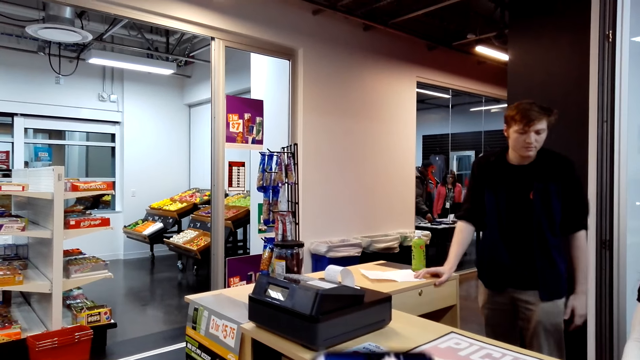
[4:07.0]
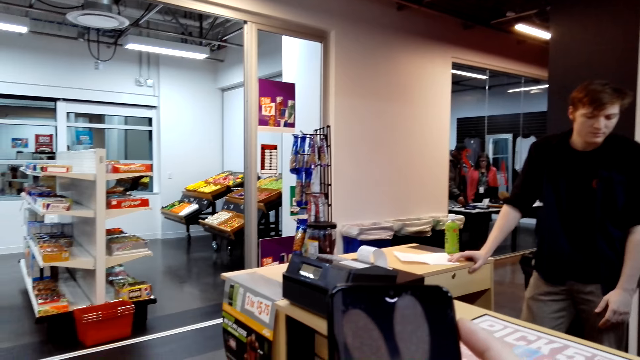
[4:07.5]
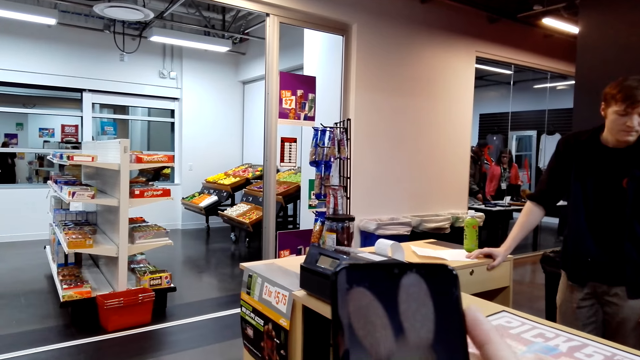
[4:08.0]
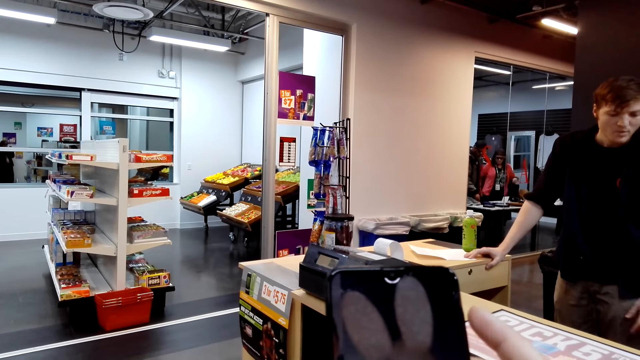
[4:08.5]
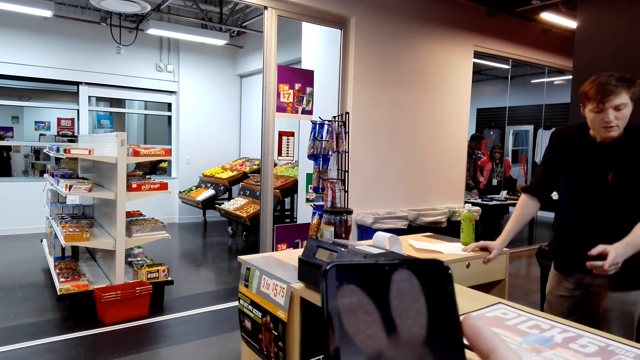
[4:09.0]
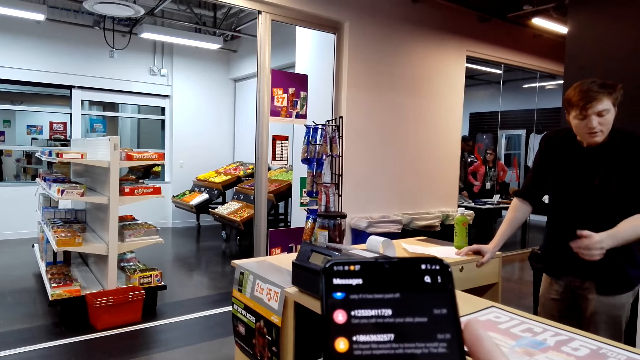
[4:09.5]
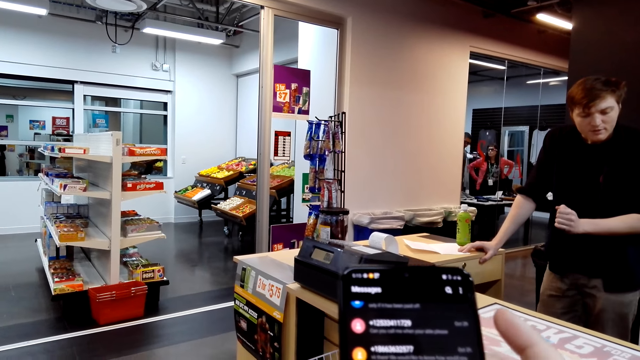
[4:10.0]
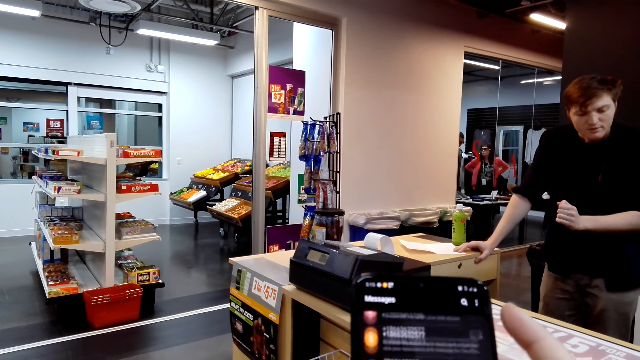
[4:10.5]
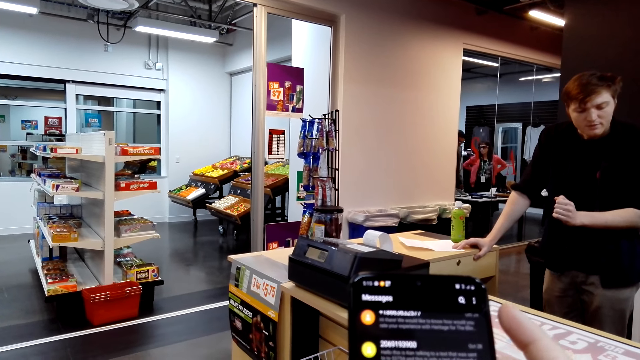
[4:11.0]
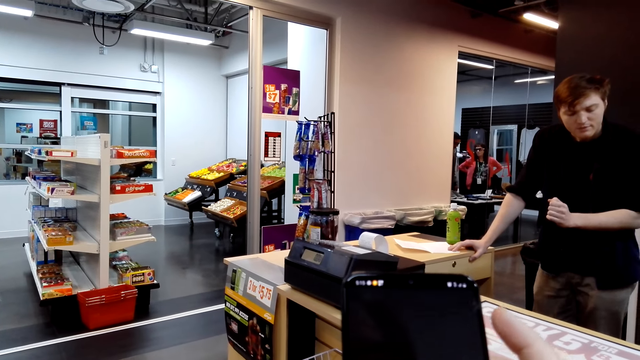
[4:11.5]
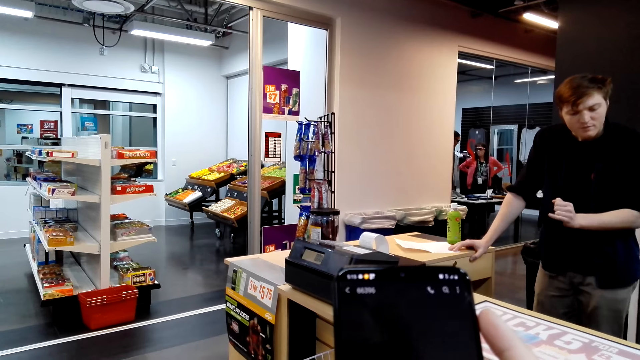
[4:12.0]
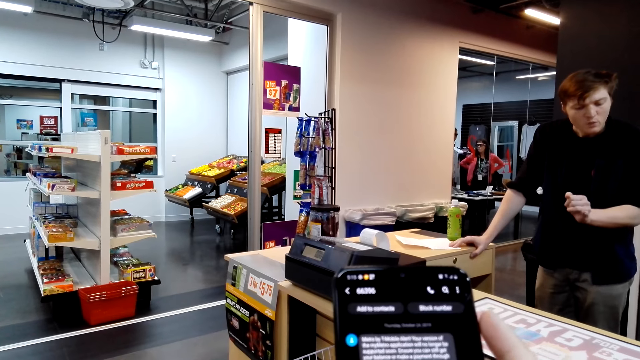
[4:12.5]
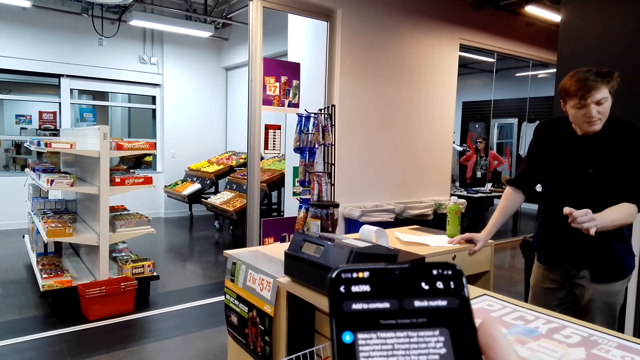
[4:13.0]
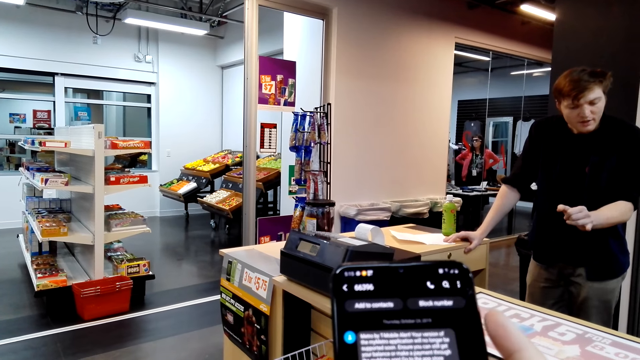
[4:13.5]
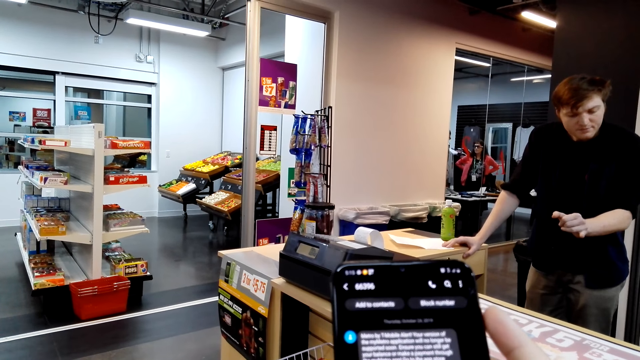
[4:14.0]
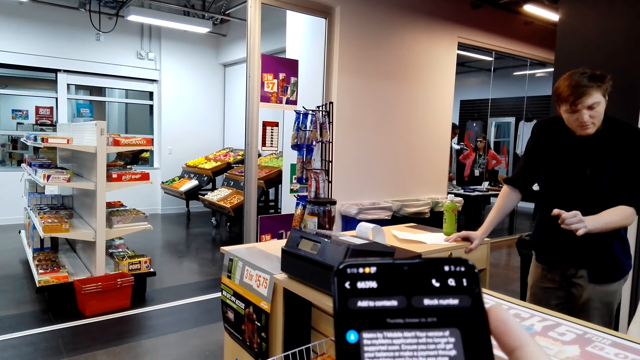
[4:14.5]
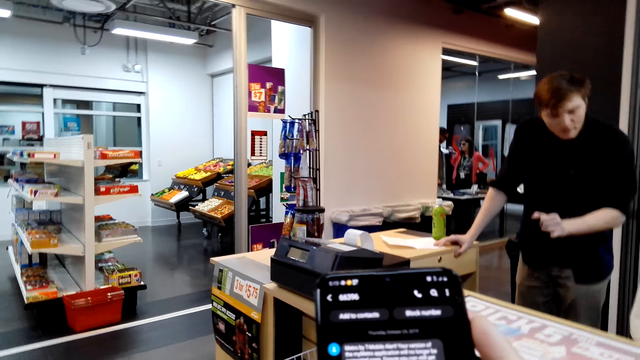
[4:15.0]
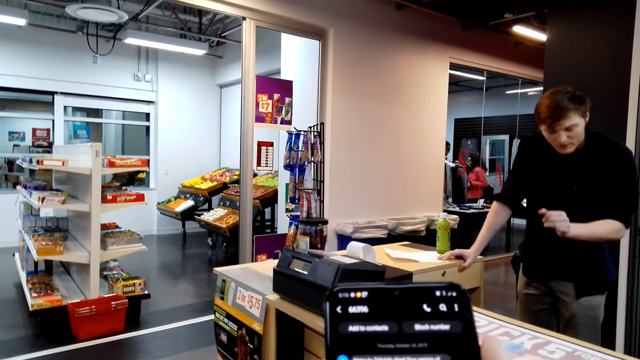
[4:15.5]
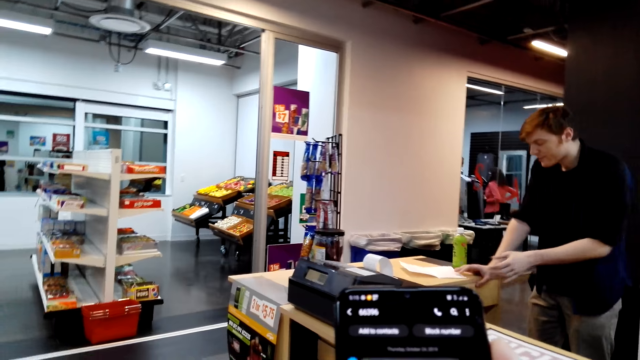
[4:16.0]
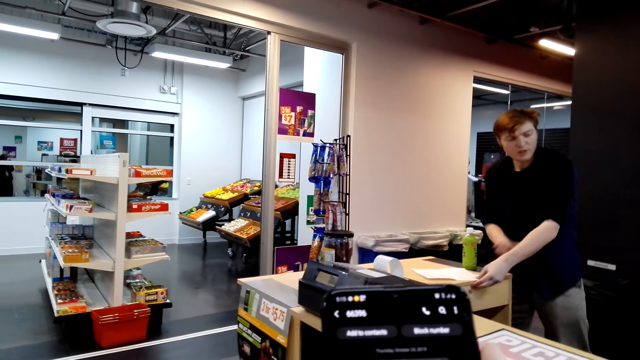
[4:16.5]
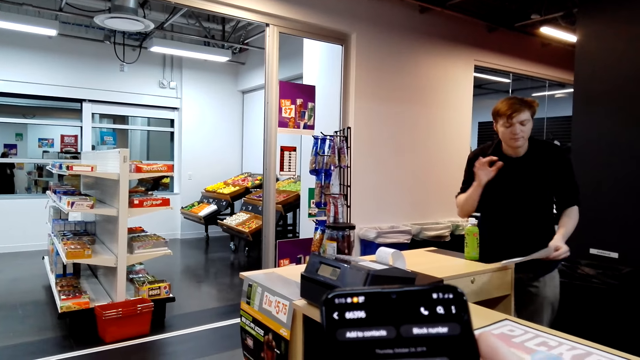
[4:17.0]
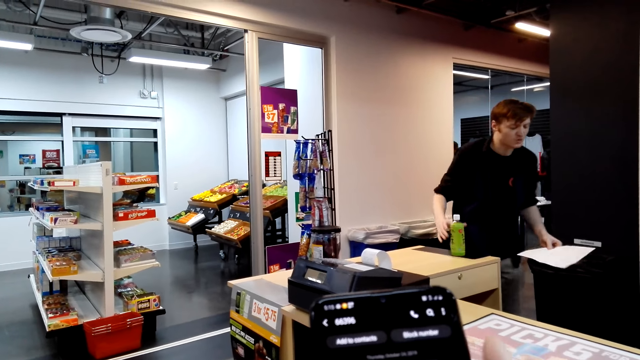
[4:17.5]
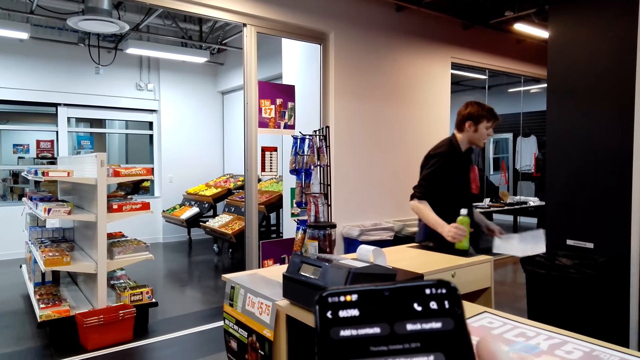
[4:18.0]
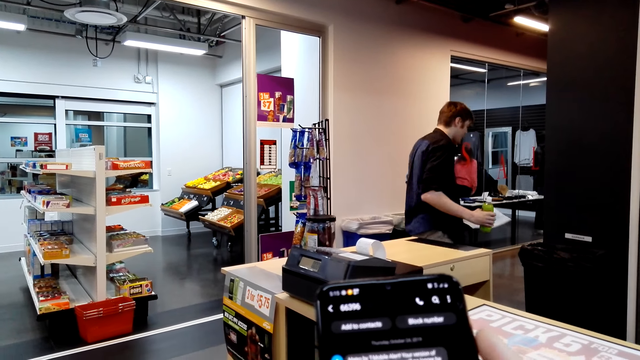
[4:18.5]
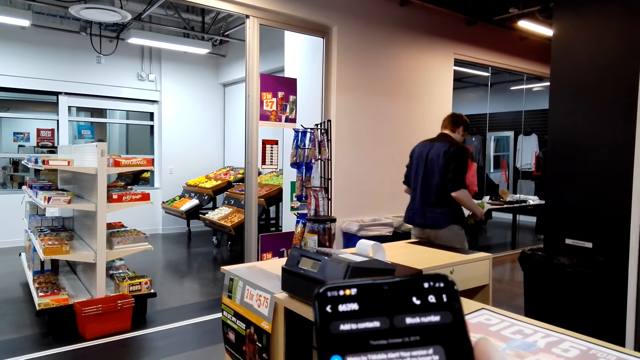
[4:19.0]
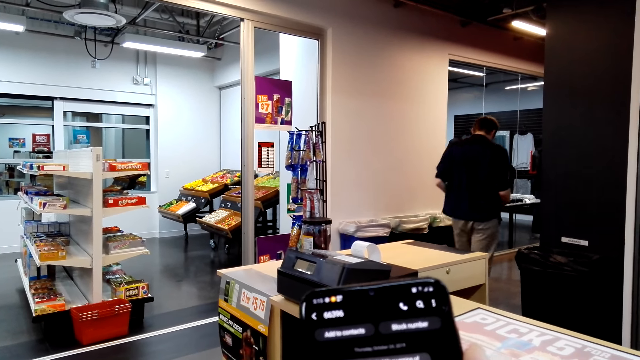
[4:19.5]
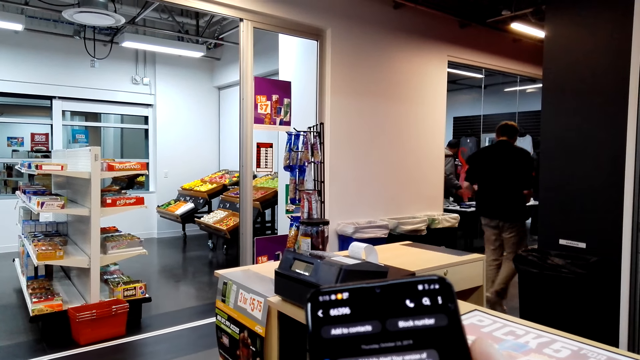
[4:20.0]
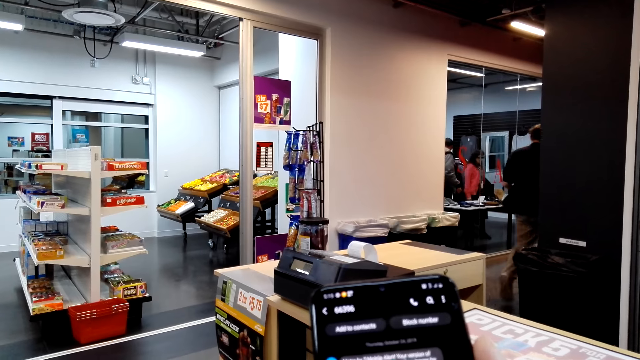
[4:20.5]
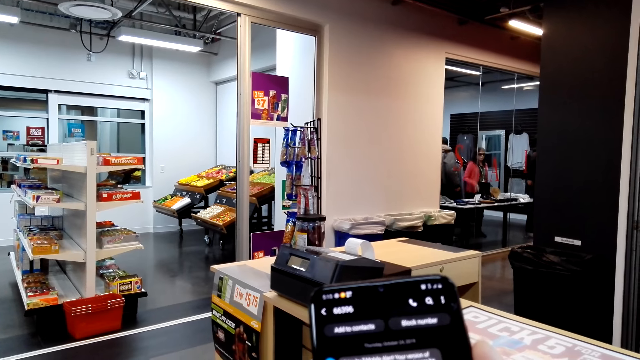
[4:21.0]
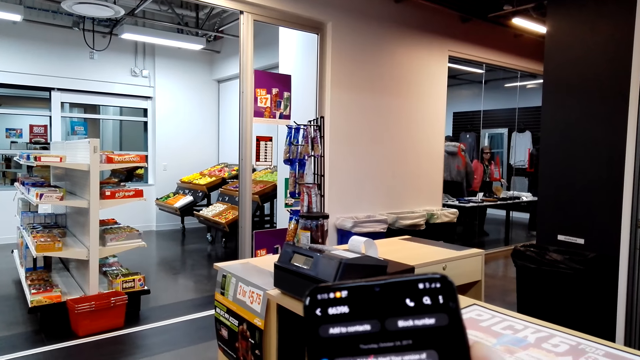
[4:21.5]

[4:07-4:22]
The camera wearer looks at the cellphone. They scroll the phone. A man points. The man speaks with gestures. The man picks up the paper from the counter, picks up a bottle from the counter, and walks.

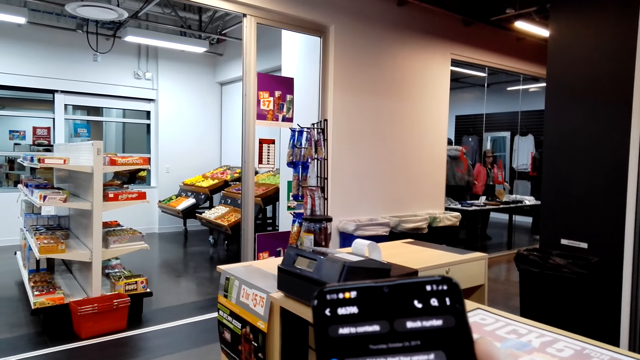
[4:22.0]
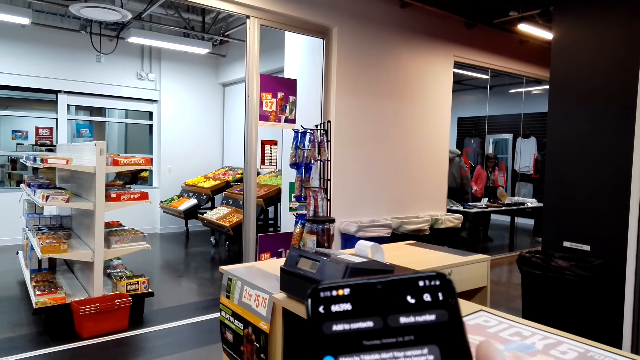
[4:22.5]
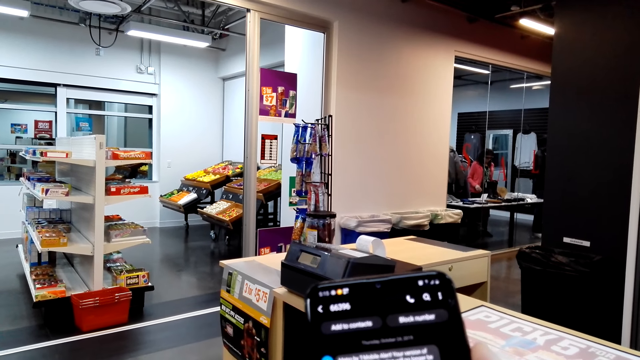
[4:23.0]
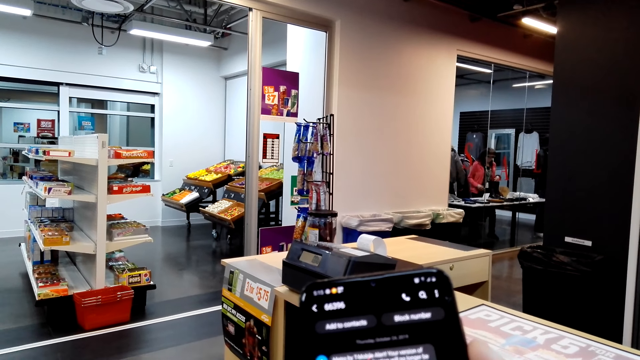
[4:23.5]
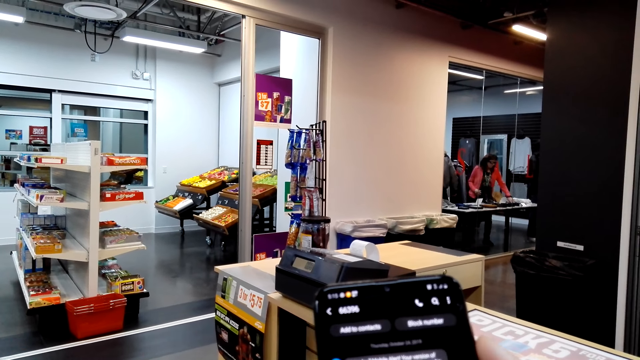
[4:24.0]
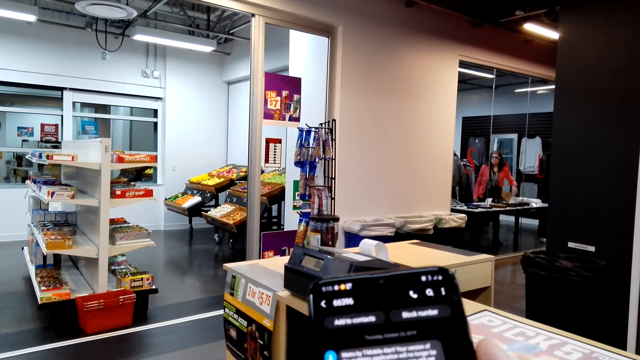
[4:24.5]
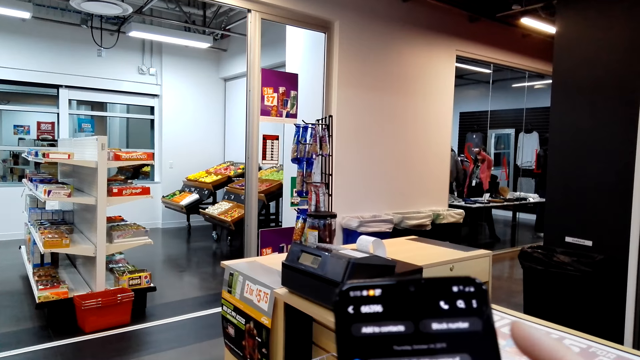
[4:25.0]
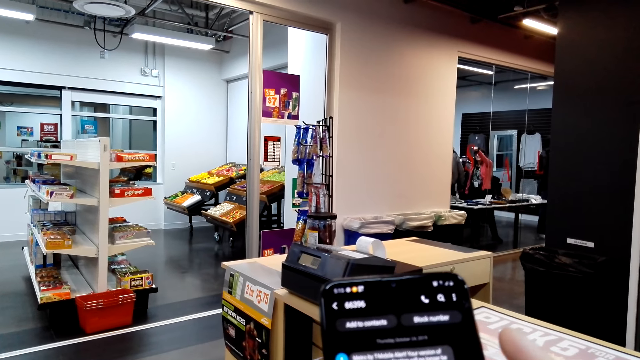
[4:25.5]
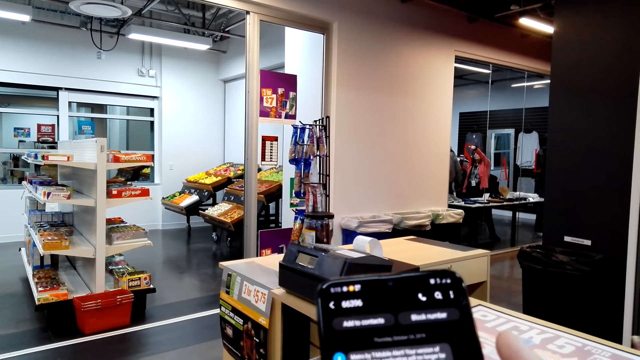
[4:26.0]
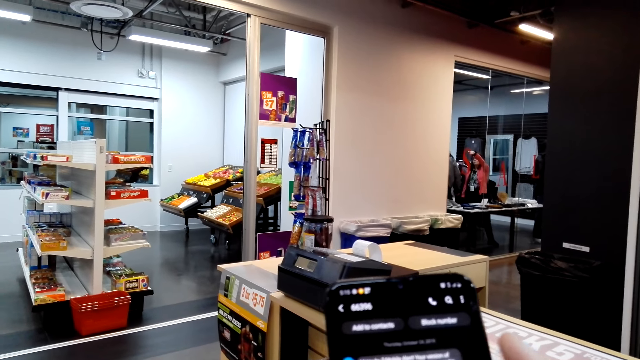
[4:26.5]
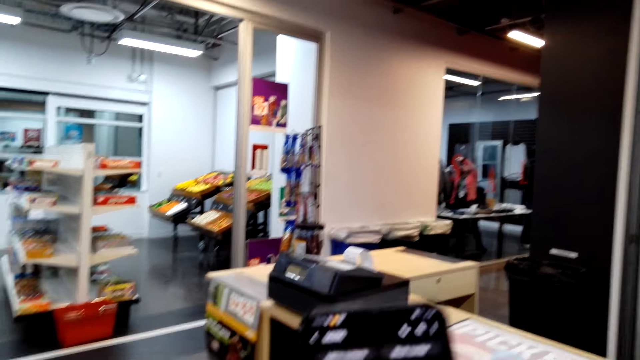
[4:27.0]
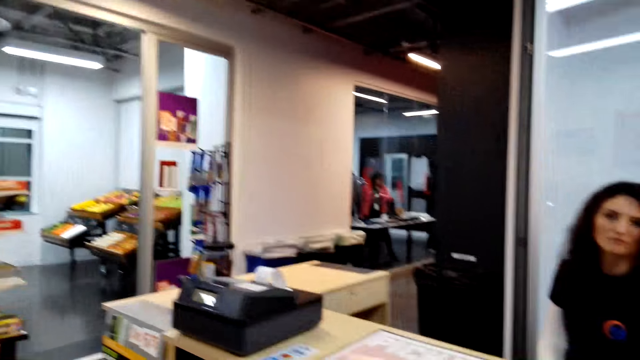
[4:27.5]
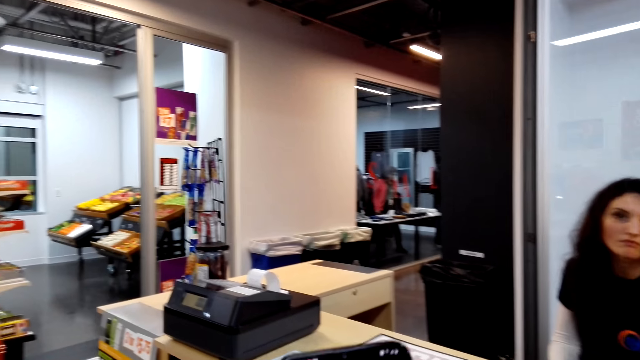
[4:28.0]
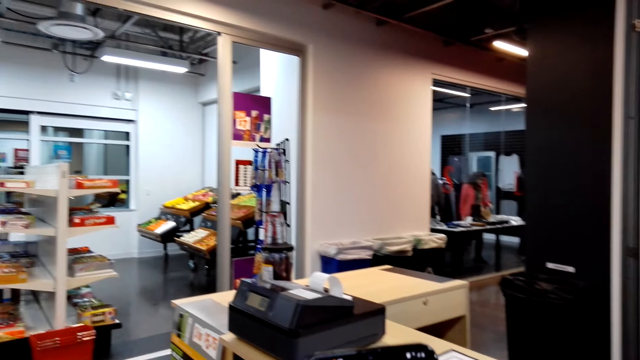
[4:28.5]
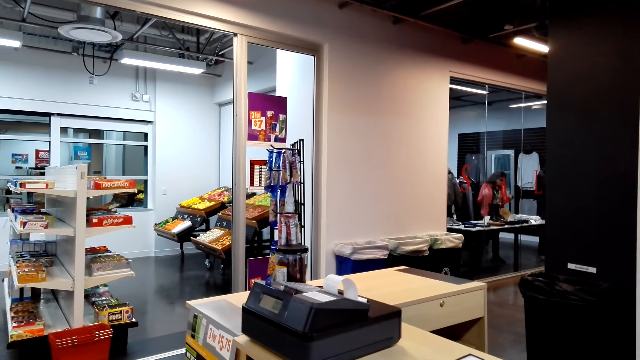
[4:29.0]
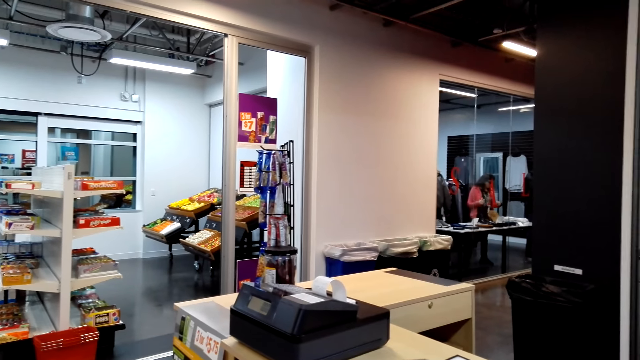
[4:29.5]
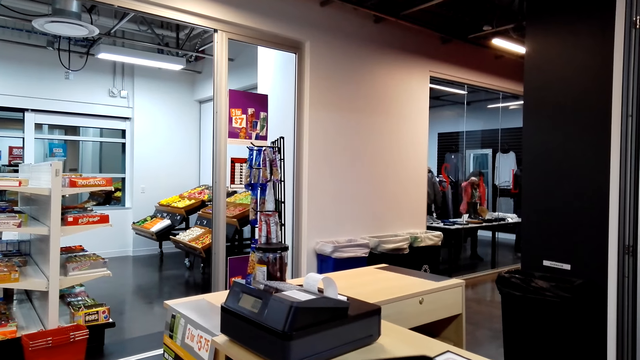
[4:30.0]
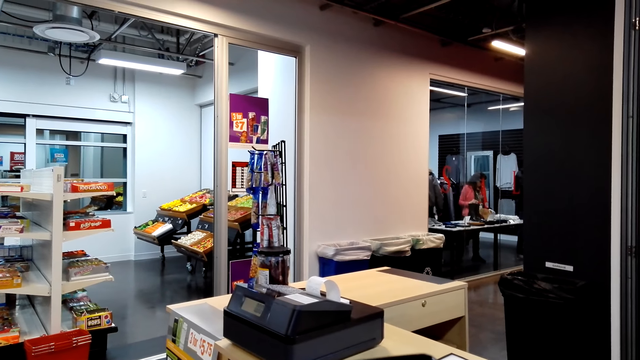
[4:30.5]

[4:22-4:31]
The camera wearer puts the phone down. They walk around the shop.
